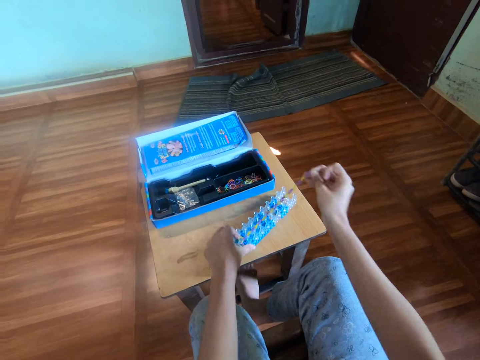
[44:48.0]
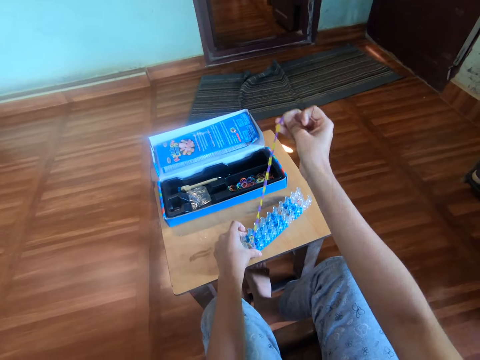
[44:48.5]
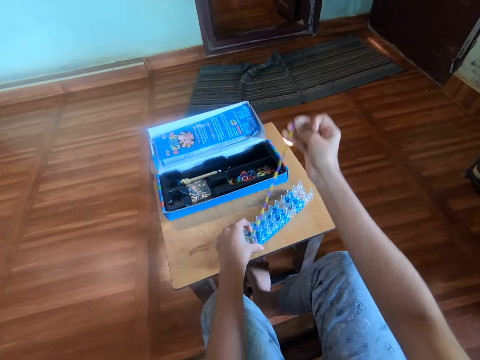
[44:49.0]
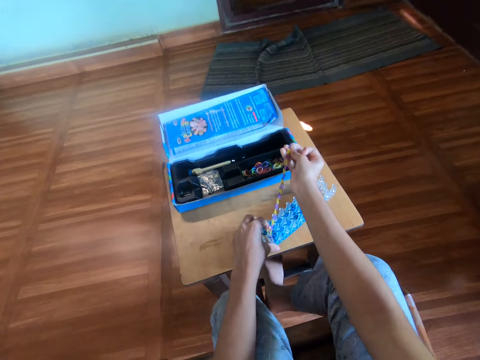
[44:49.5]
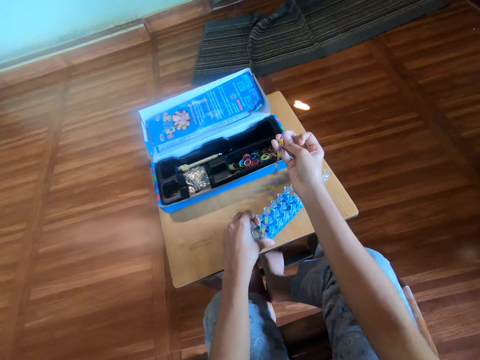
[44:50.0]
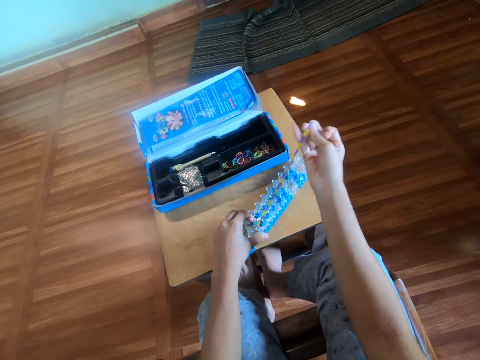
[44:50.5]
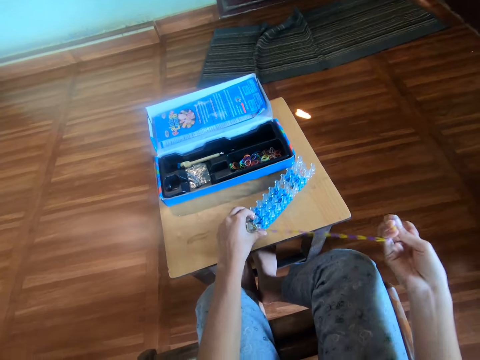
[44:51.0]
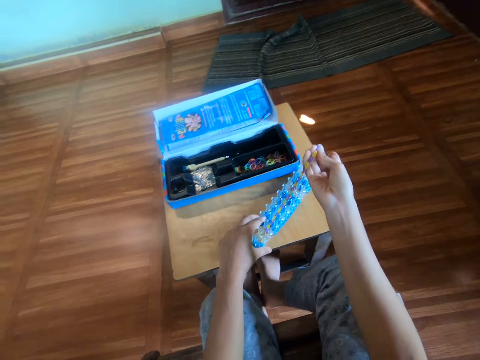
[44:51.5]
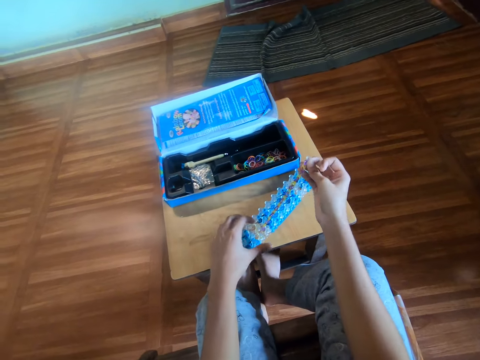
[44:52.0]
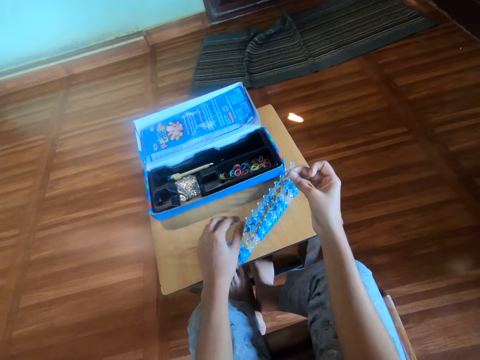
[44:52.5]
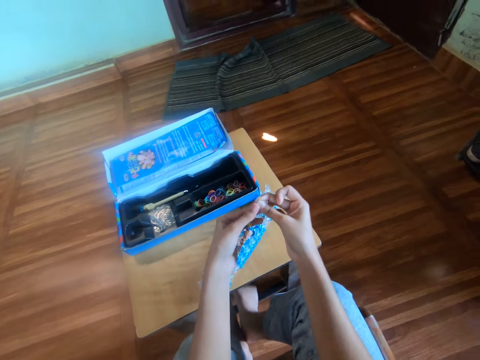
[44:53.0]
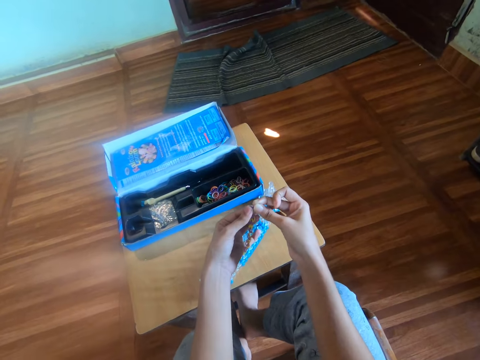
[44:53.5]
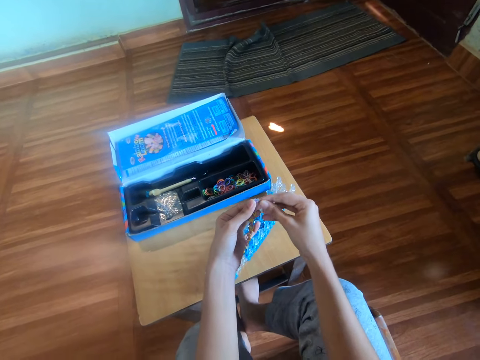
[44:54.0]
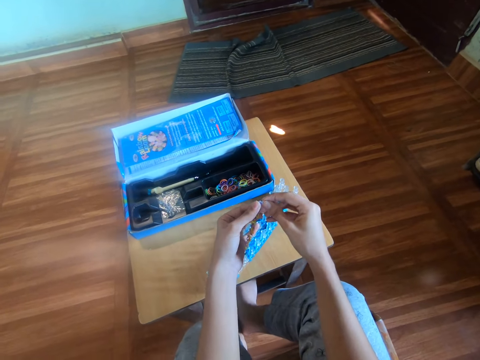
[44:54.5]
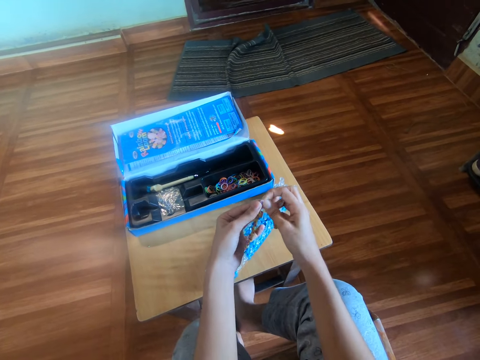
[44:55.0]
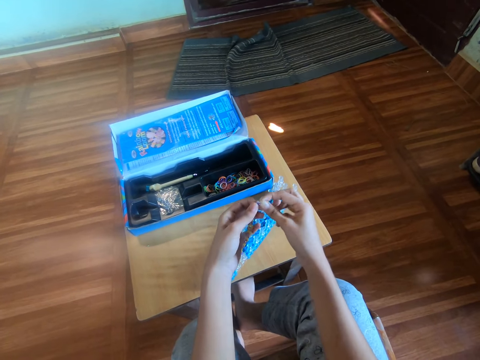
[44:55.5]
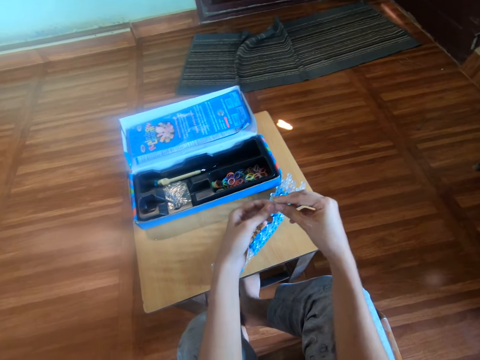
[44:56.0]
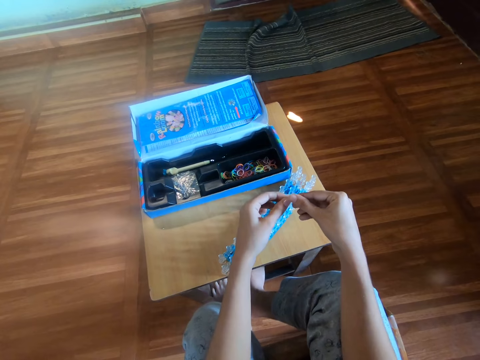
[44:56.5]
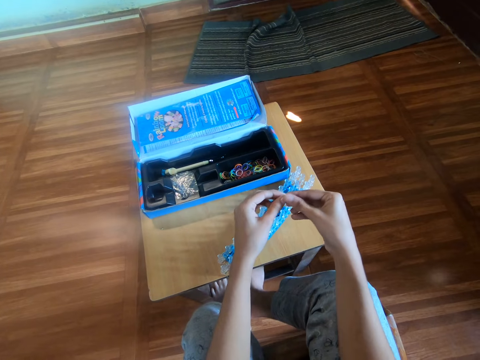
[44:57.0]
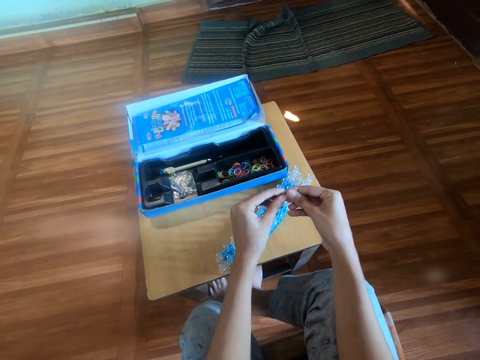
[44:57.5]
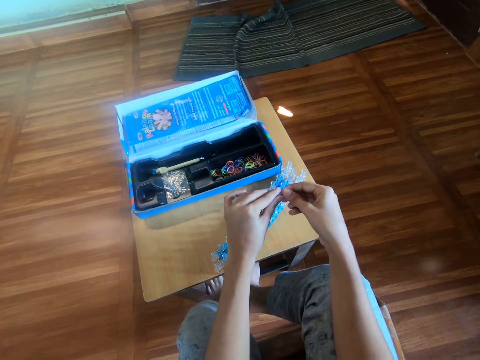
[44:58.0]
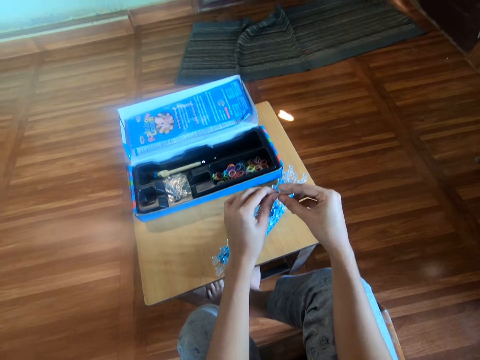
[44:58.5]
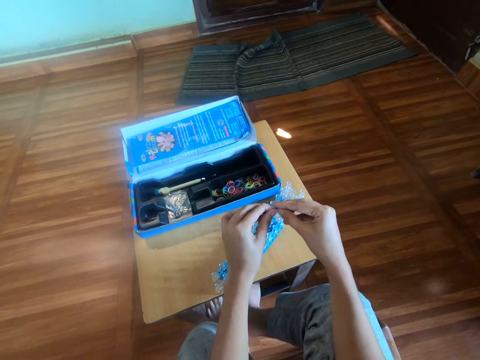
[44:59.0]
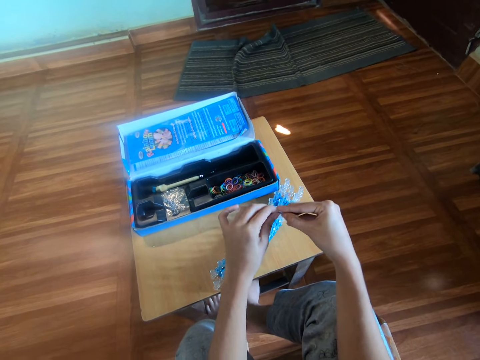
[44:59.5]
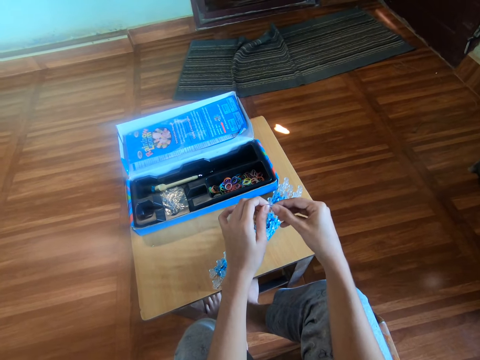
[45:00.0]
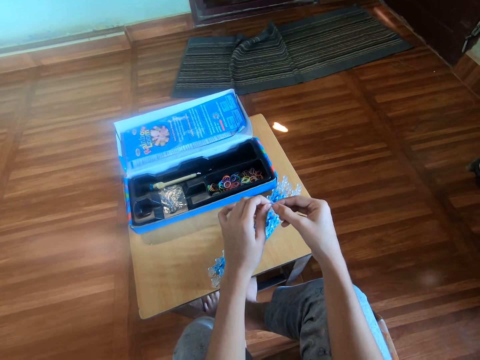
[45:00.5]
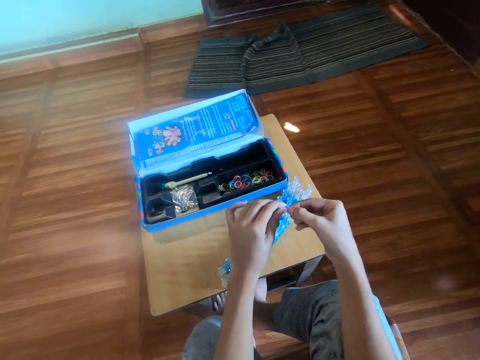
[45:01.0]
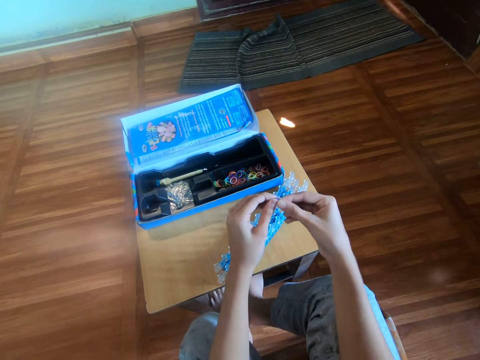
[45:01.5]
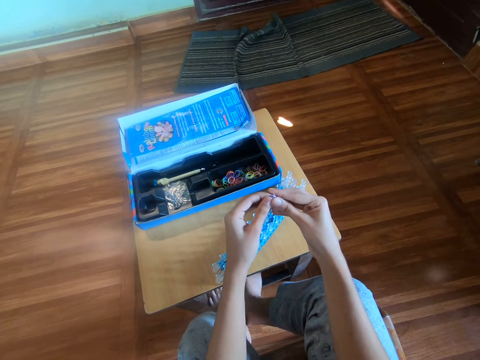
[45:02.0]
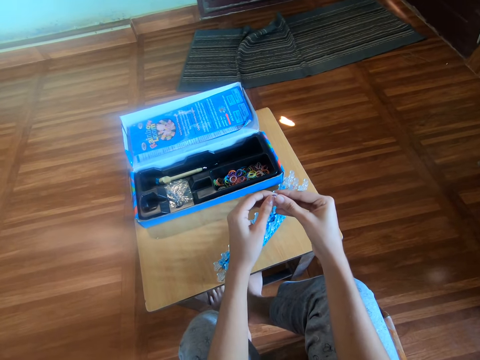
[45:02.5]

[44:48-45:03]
The camera wearer moves her hand. She attaches the hook to the loom band with both her hands.

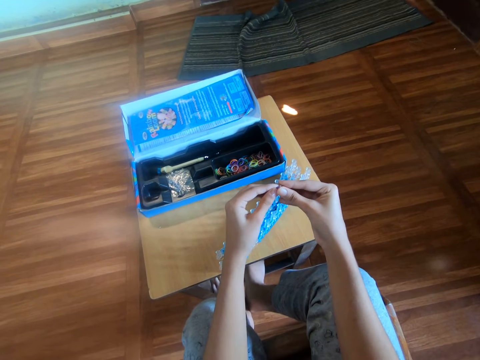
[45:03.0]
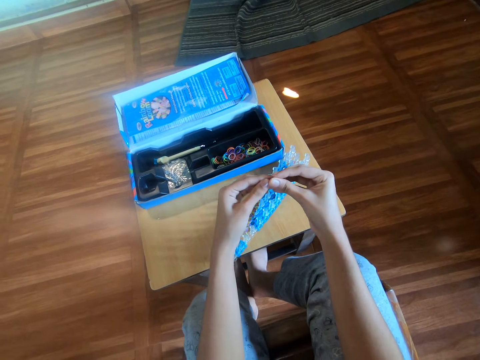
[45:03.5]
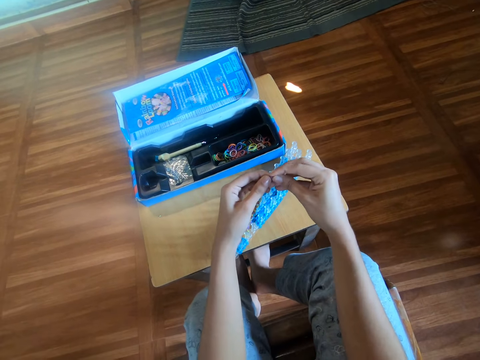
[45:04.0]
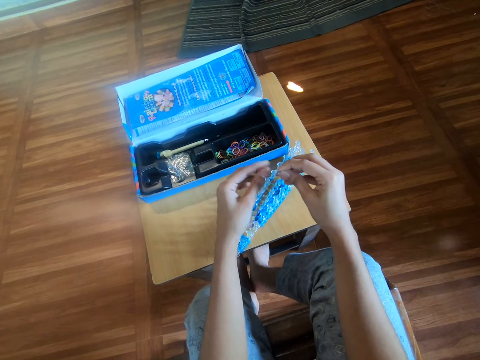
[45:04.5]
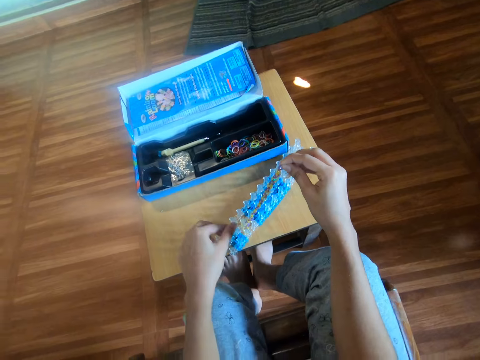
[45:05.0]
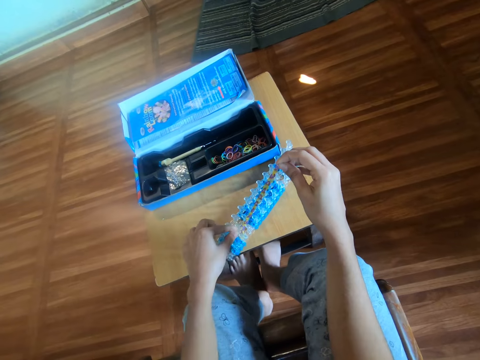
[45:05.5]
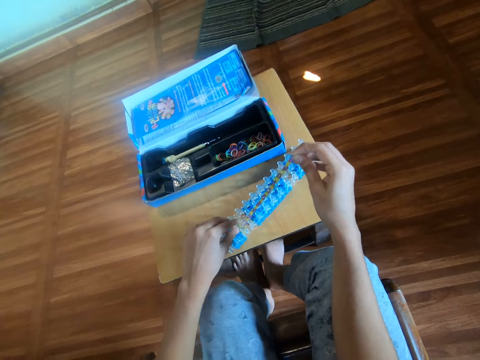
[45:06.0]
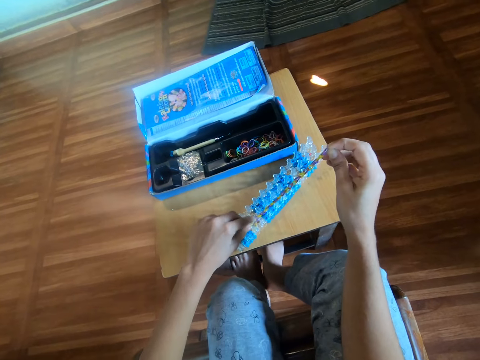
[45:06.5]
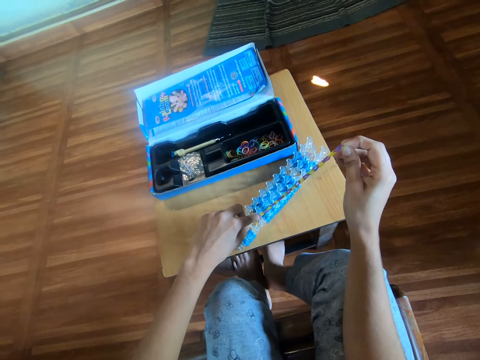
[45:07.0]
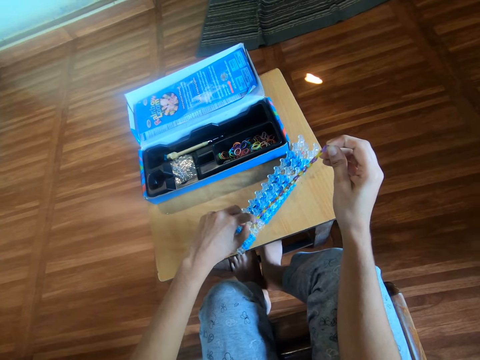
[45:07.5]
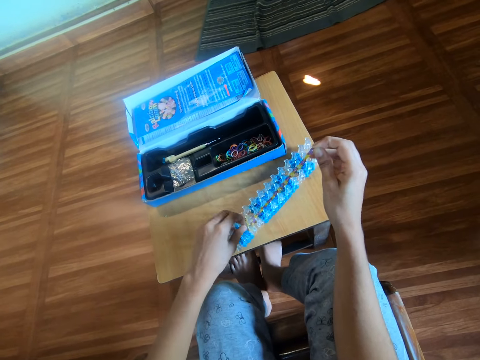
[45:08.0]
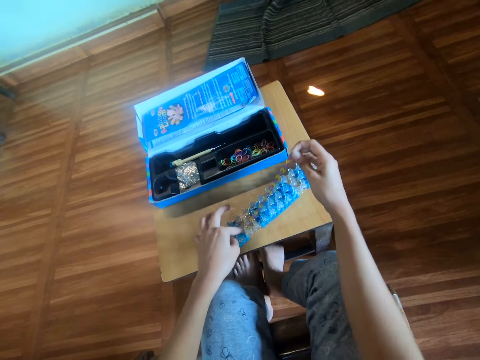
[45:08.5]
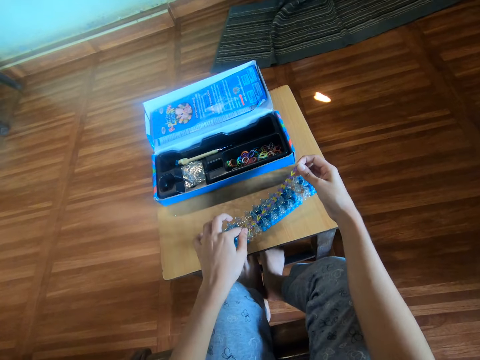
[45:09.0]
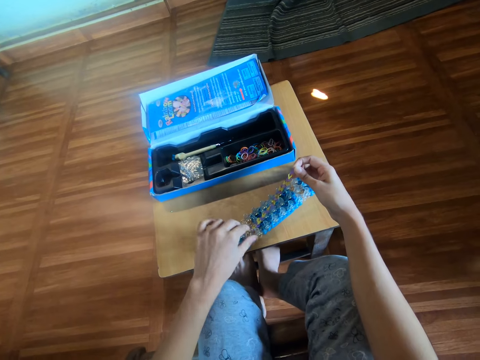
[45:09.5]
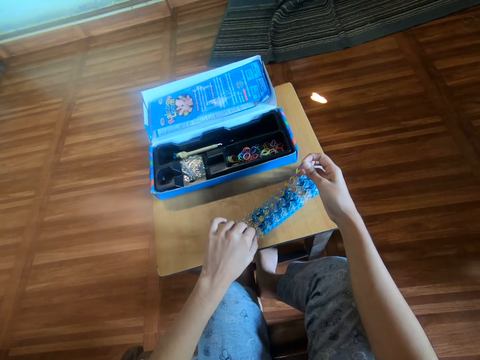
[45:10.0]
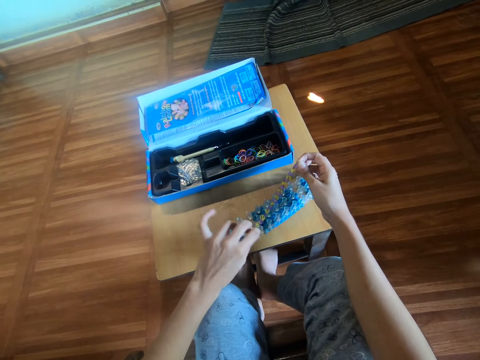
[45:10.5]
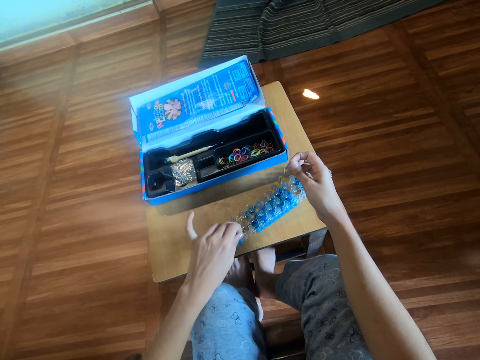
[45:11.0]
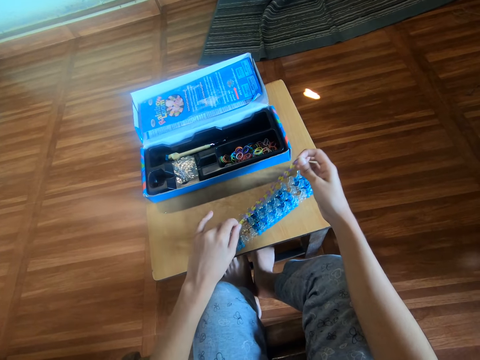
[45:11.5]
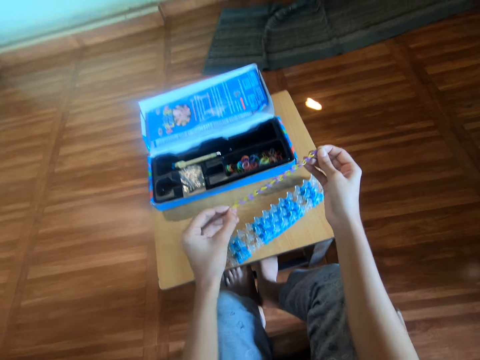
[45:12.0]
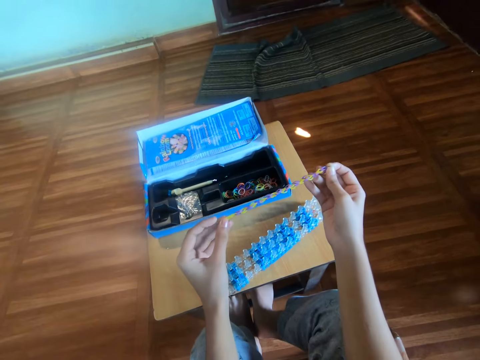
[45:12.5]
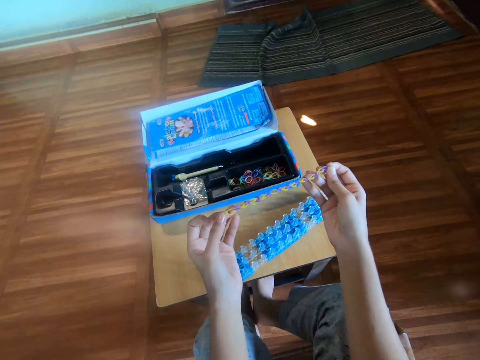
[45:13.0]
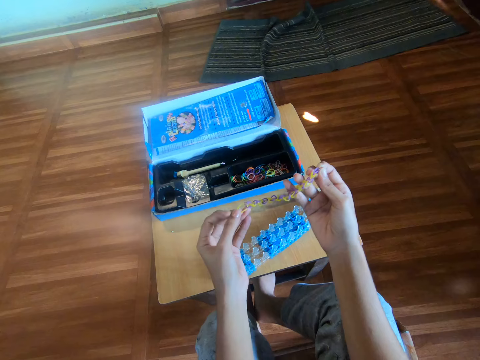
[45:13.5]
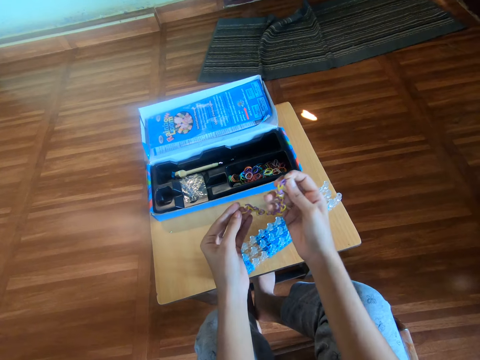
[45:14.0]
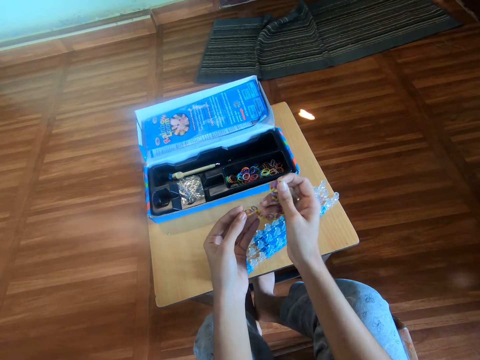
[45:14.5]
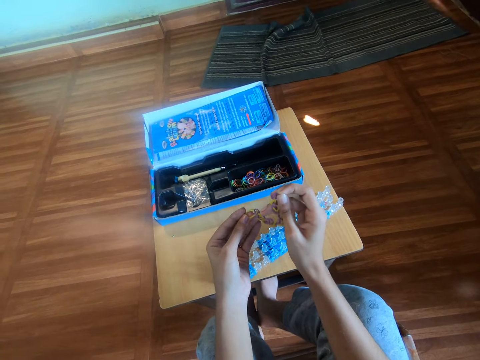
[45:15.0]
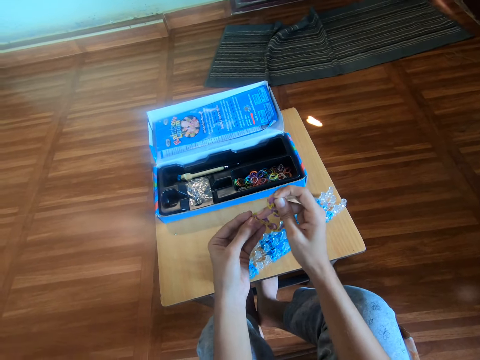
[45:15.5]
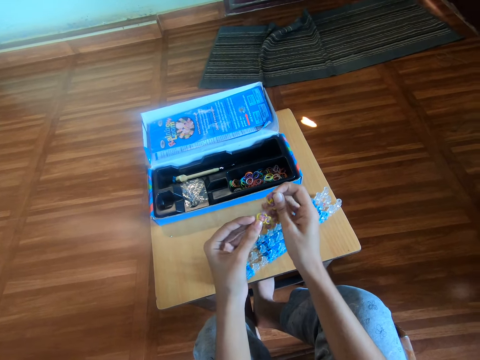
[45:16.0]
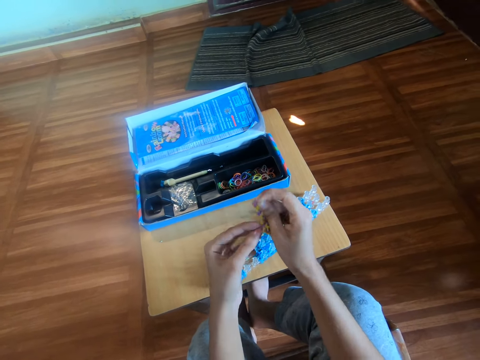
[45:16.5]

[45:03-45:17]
The camera wearer fixes the rubber bands on the loom bands kit. She removes the loom band from the rubber band loom with her left hand. She holds the loom bands kit on the table. She fixes the rubber bands on the loom bands kit. She picks the rubber bands on the loom bands kit. She holds the loom band in both her hands. She looks at the rubber bands. She moves her hands close to each other.
